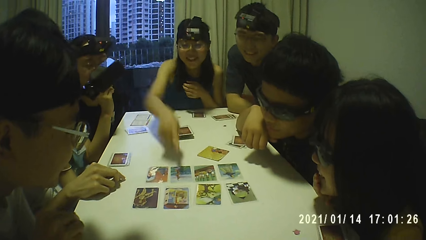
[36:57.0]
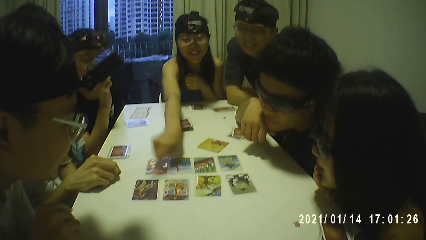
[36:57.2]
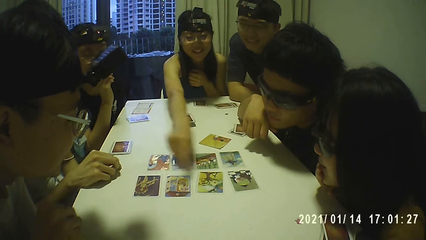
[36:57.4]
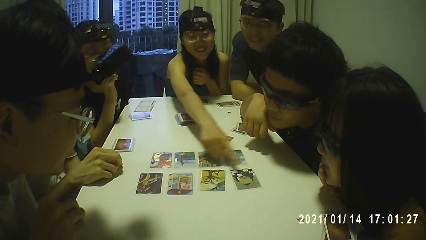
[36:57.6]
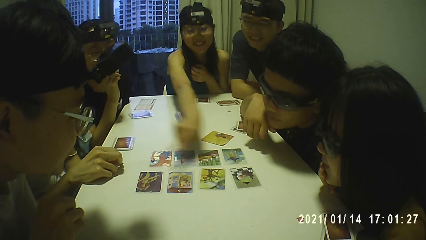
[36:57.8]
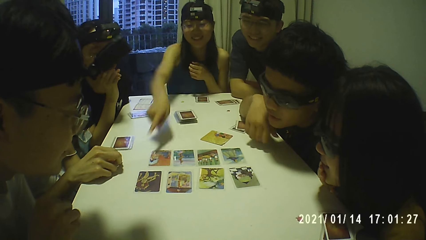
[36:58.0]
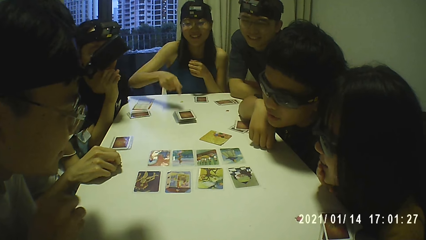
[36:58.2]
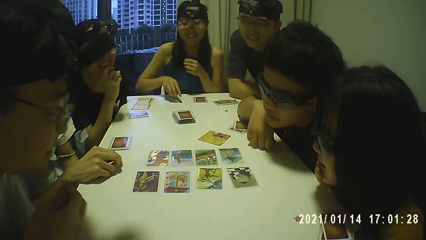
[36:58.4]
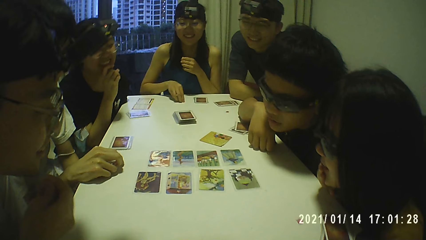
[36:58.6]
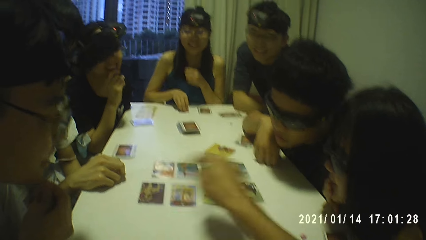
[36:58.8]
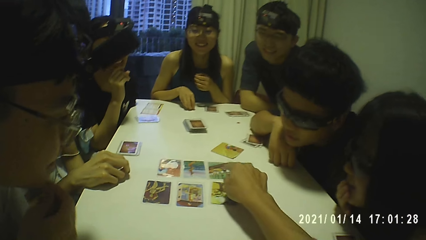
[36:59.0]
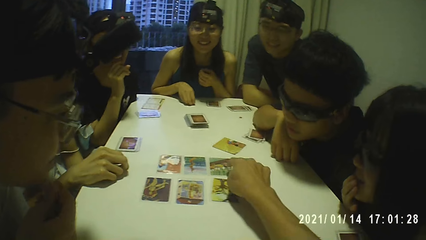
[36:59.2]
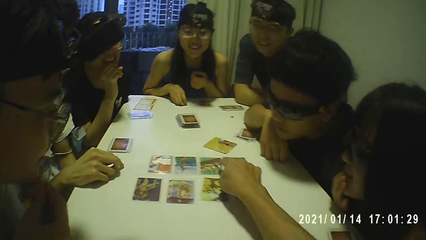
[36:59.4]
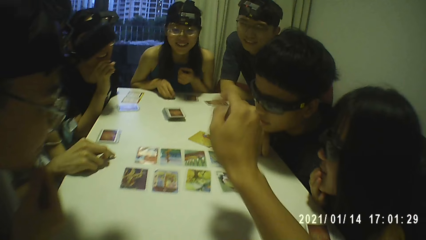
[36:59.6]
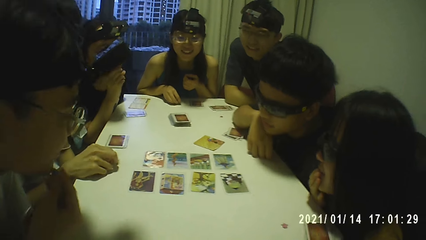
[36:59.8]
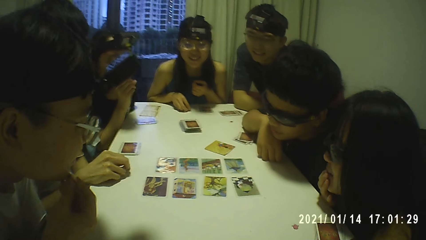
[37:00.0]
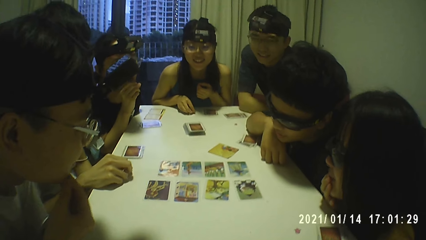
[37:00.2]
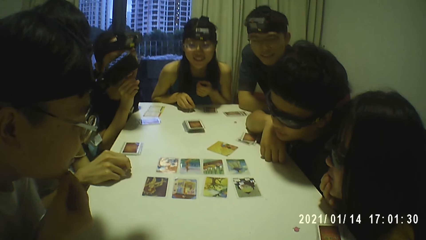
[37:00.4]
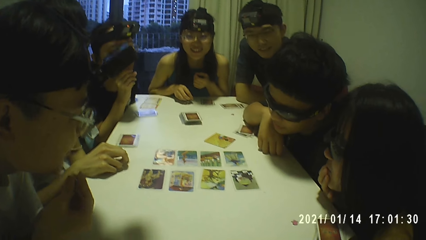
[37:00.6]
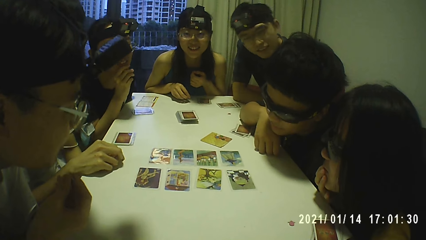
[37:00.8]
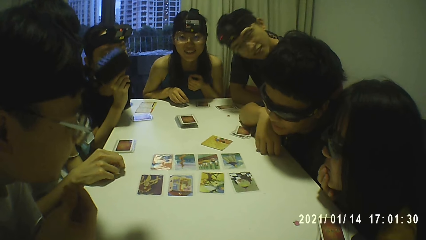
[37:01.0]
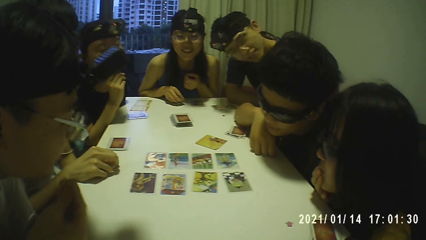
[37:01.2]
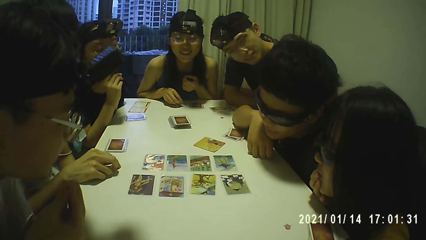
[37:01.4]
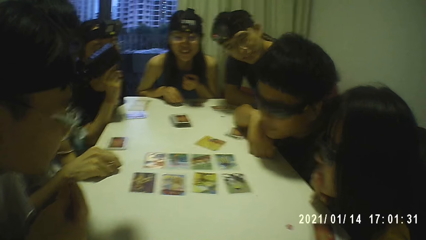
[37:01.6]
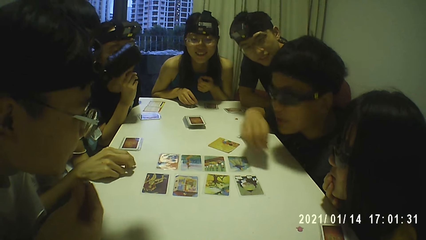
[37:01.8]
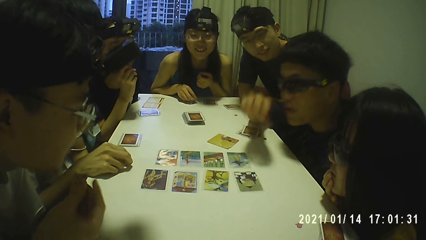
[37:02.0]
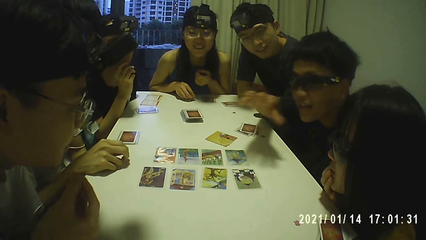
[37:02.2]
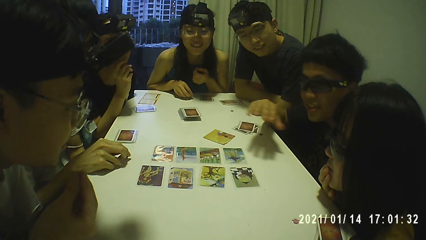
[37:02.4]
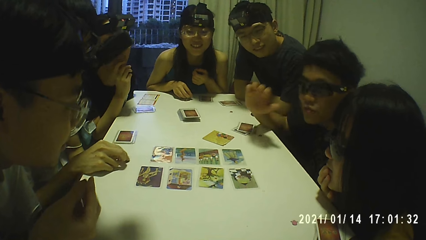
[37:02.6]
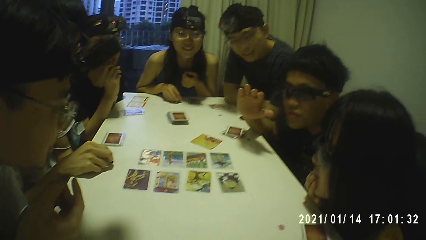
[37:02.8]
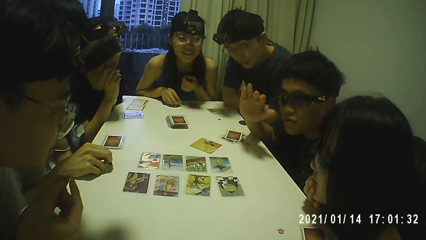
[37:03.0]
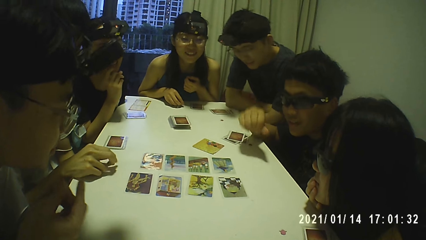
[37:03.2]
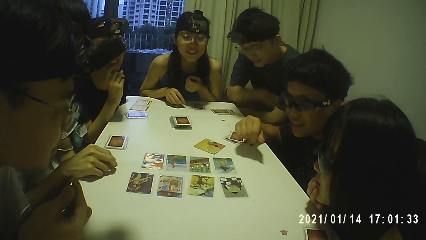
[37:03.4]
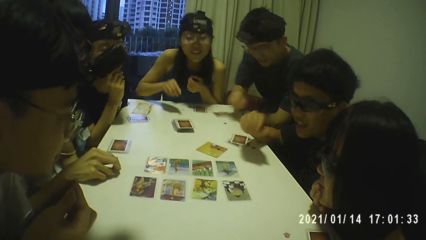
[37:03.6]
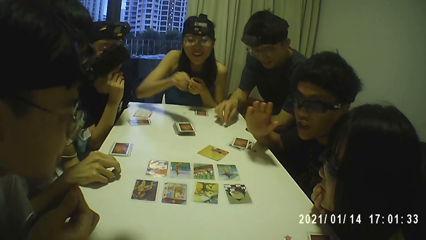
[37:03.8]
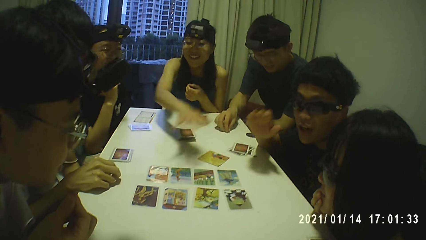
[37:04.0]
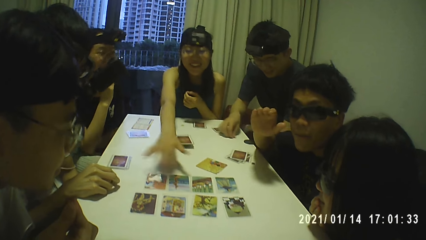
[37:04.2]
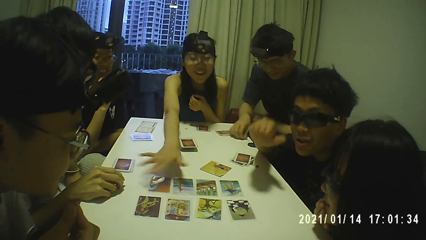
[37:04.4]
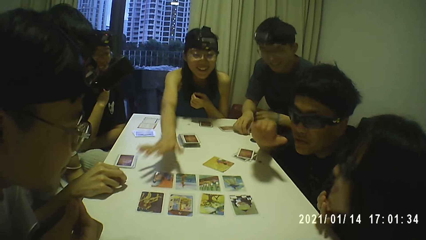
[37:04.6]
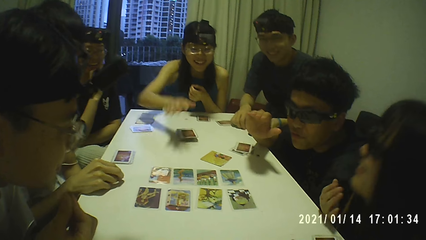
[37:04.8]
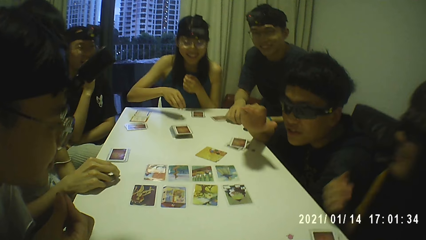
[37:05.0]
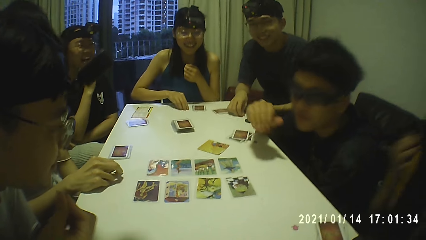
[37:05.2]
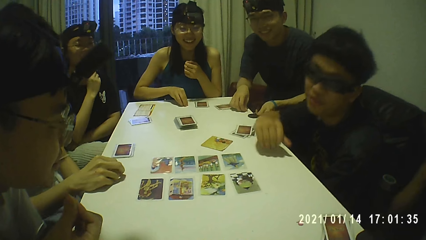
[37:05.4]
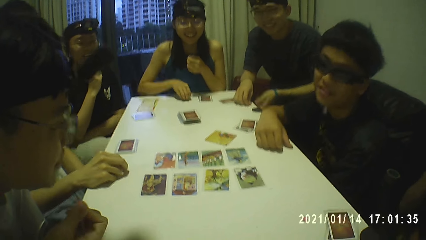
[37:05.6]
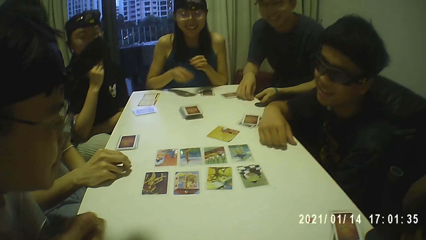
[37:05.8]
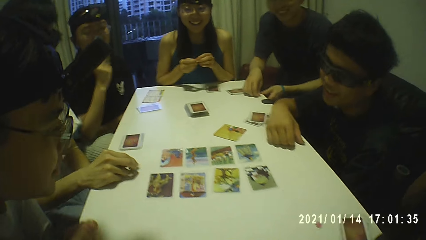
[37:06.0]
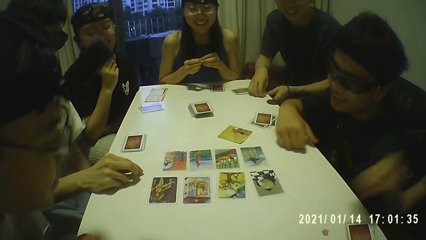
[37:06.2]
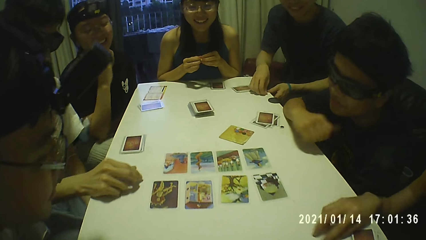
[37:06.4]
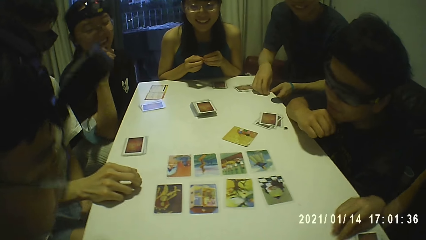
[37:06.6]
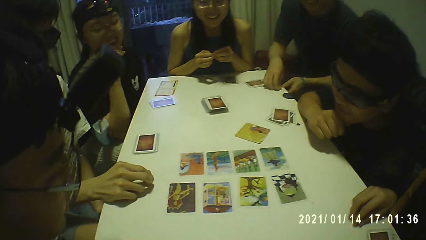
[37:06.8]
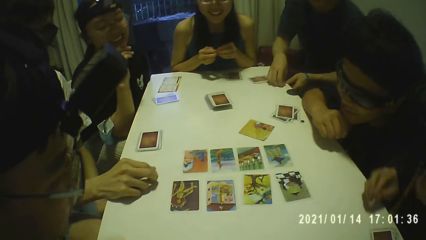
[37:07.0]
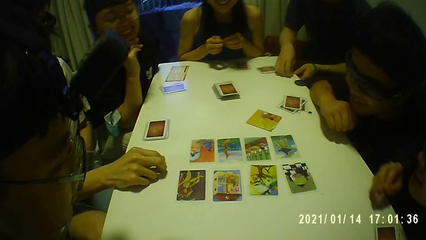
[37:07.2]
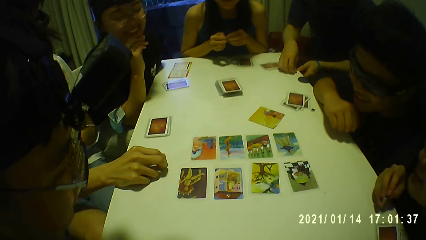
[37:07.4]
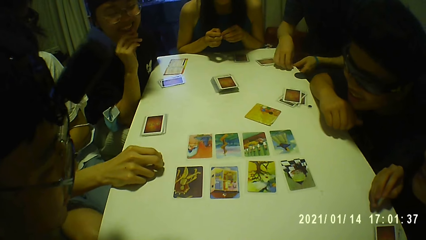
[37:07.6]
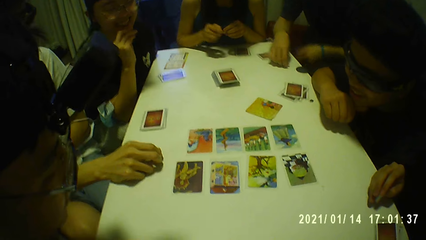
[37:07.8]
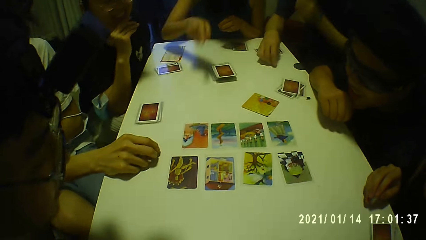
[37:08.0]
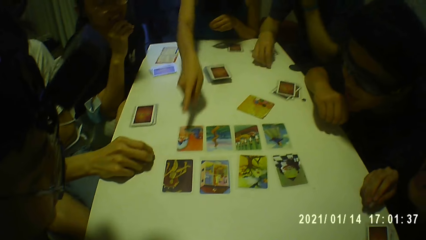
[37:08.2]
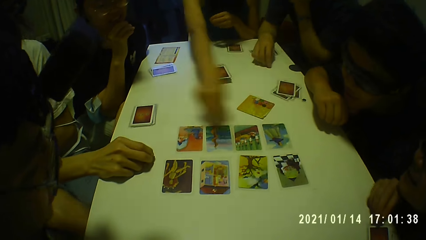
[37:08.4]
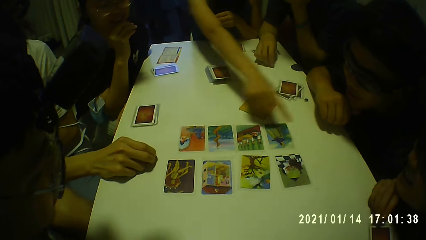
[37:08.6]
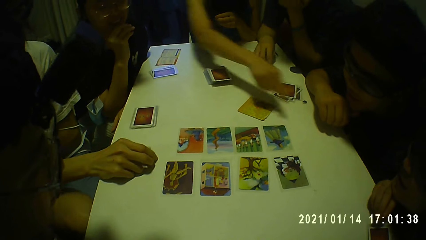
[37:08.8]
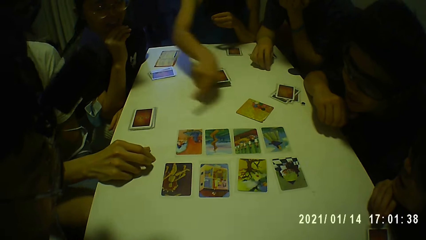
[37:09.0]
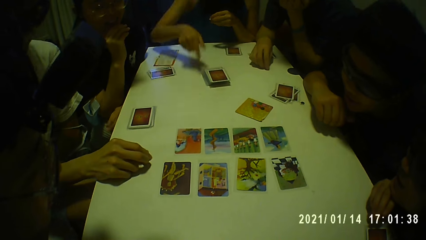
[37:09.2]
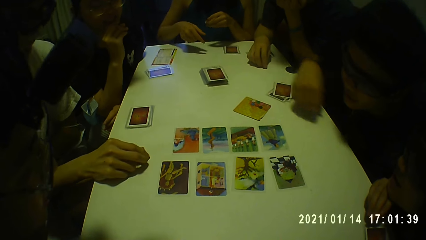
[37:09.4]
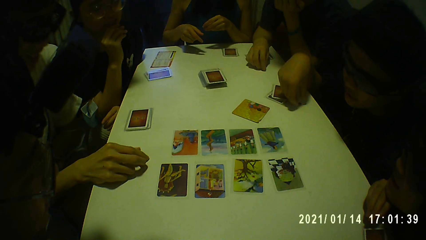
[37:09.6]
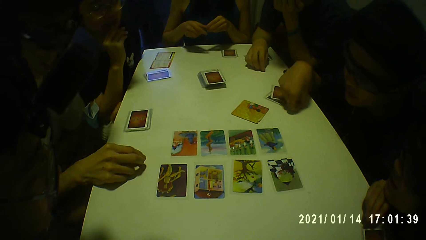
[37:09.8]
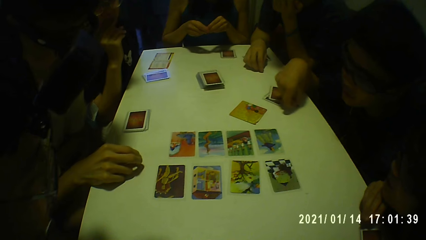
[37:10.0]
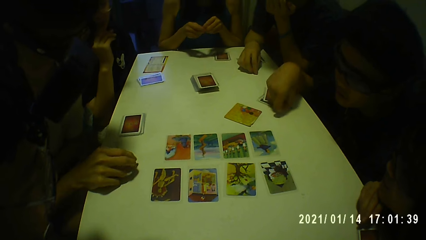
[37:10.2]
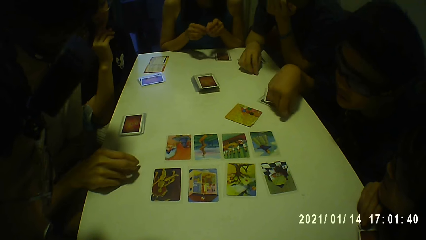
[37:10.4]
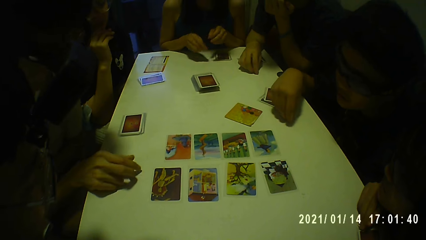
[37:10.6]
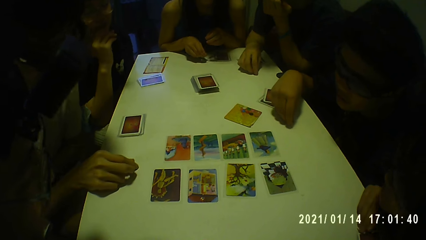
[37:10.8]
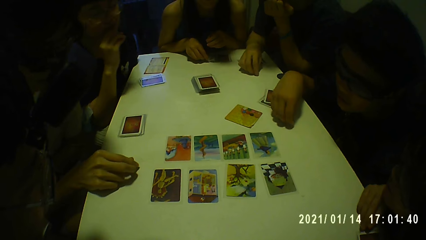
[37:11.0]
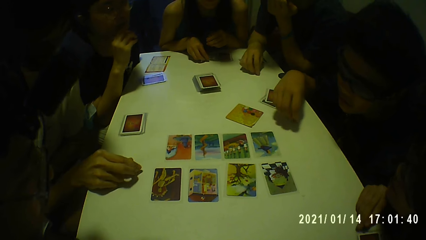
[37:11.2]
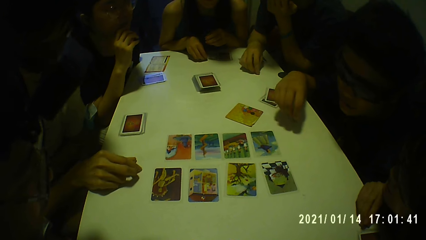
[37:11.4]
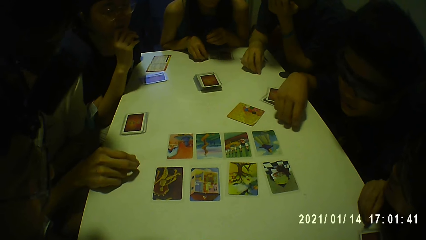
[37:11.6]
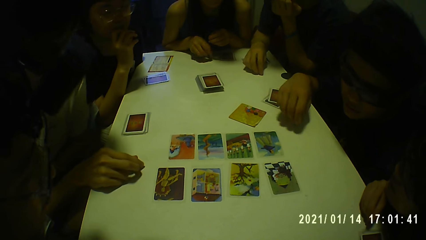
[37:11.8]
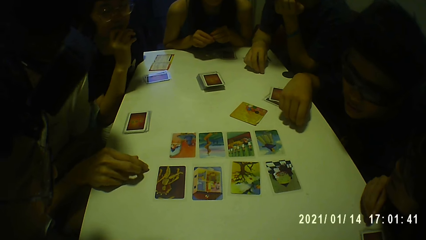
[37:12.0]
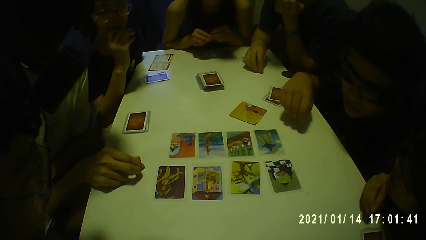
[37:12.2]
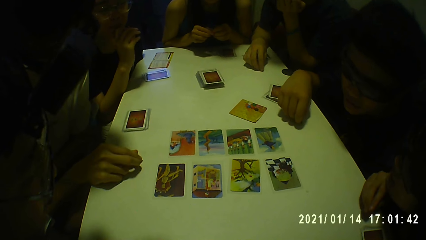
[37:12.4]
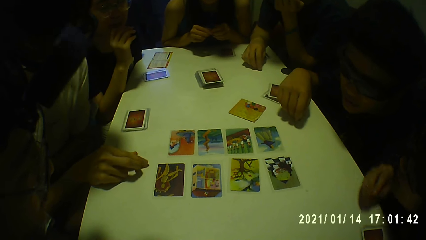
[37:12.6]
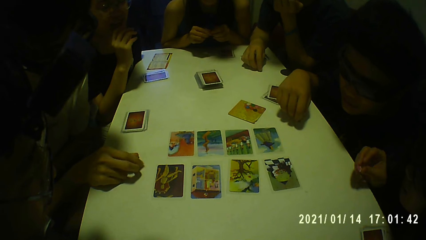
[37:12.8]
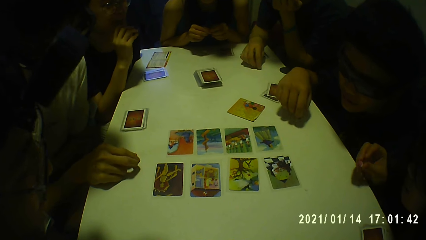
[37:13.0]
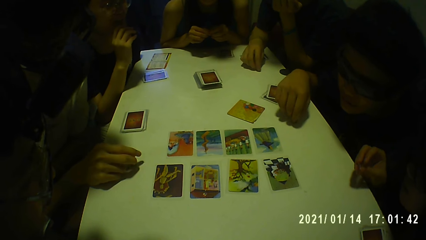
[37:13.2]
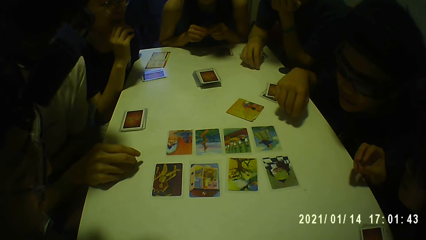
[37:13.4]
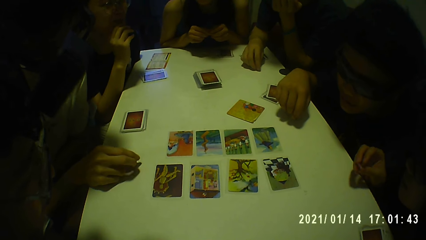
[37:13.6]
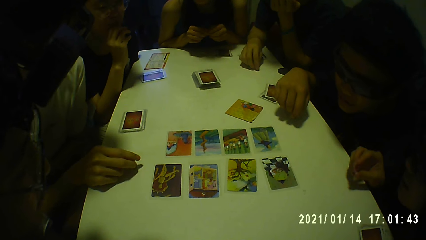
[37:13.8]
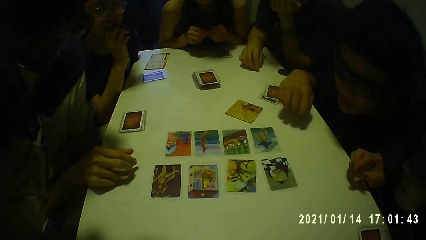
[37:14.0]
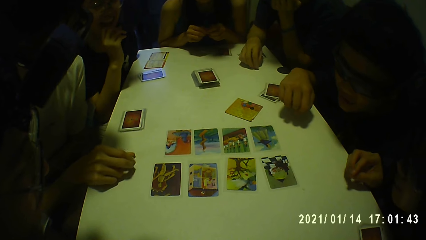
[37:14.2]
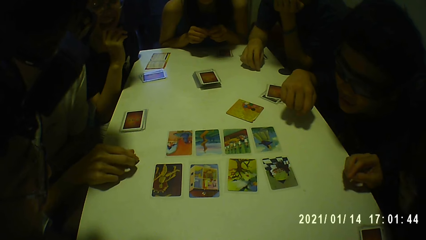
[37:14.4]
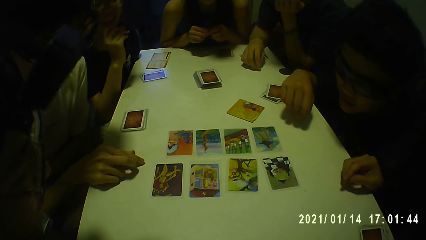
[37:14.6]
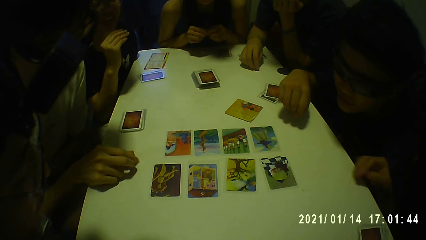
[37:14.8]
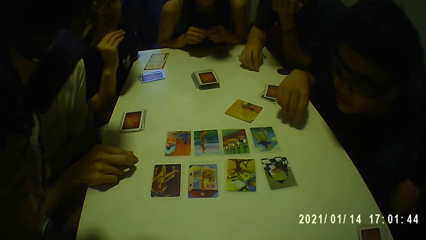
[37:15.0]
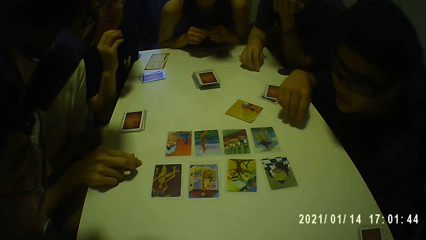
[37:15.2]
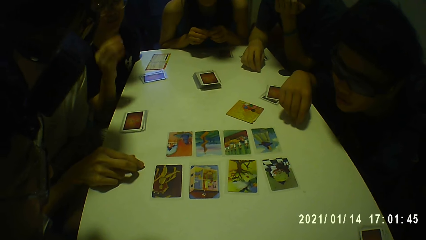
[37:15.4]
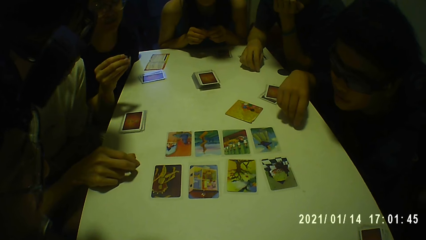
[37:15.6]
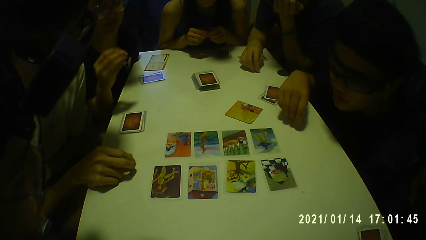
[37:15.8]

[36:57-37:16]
A person points at playing cards. The camera wearer touches the card on the table with his right hand. A man moves a token on the table with his right hand. A woman picks the token from the table with her right hand and holds the token with both hands. Another woman picks a token from the table with her right hand. The person points at the playing cards. Another man picks a token from the table with his right hand and hits the token on the table with his right hand.
